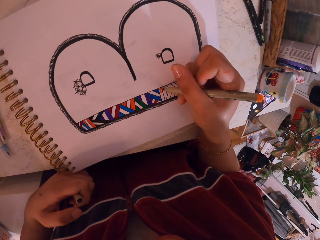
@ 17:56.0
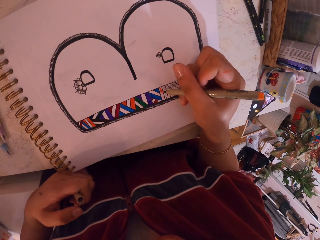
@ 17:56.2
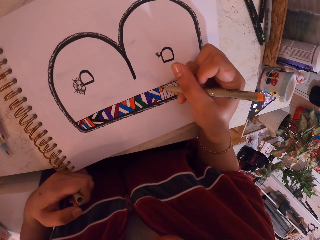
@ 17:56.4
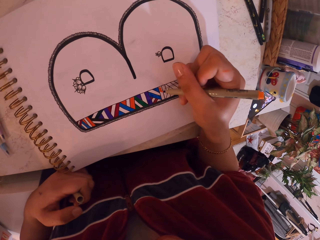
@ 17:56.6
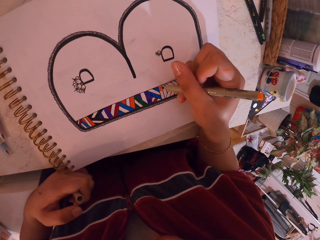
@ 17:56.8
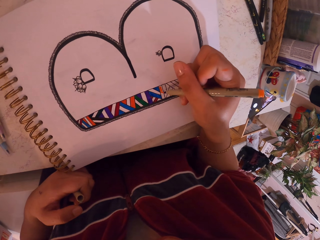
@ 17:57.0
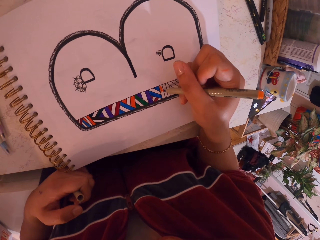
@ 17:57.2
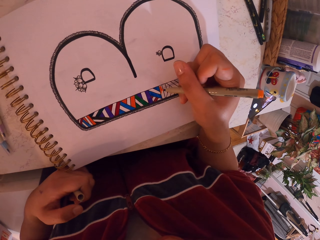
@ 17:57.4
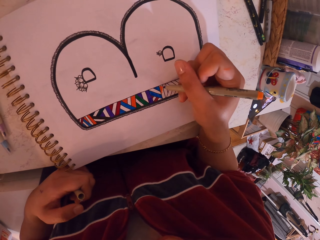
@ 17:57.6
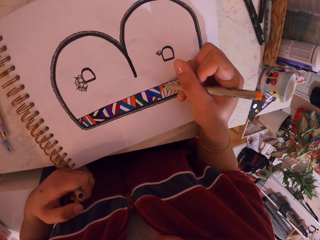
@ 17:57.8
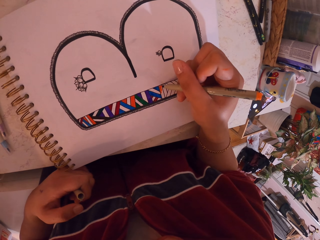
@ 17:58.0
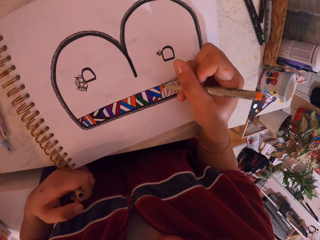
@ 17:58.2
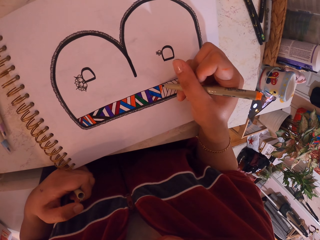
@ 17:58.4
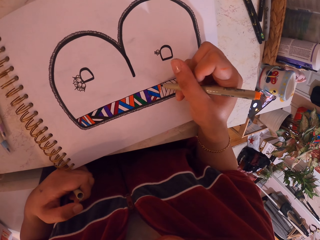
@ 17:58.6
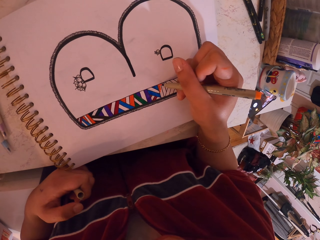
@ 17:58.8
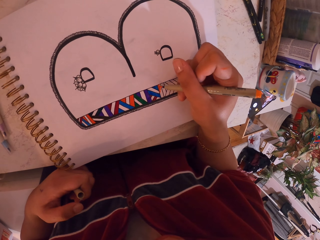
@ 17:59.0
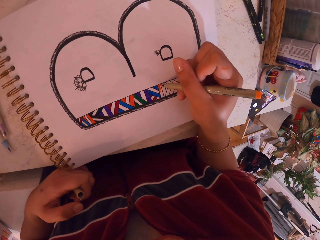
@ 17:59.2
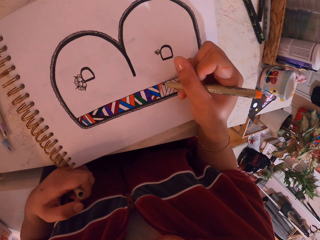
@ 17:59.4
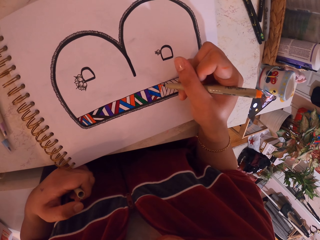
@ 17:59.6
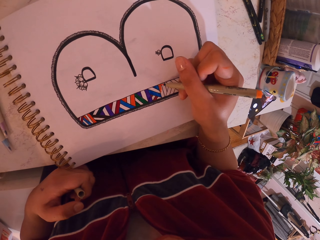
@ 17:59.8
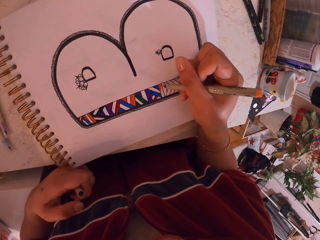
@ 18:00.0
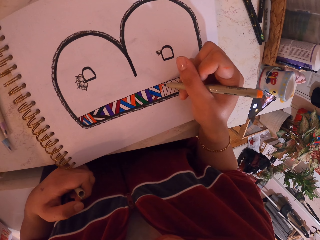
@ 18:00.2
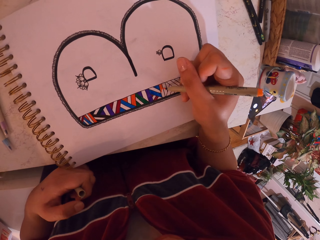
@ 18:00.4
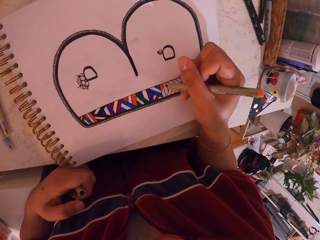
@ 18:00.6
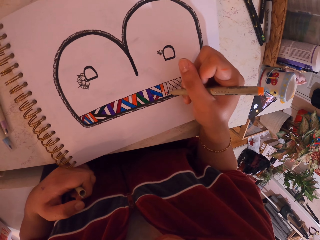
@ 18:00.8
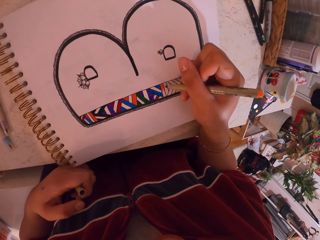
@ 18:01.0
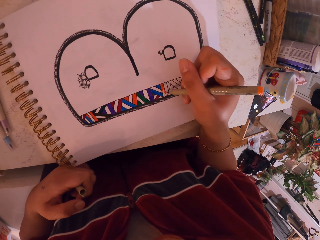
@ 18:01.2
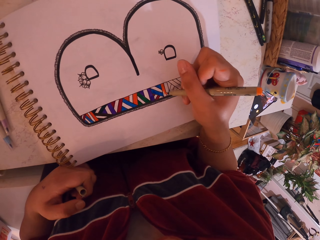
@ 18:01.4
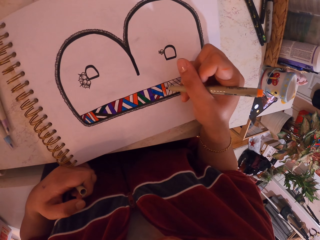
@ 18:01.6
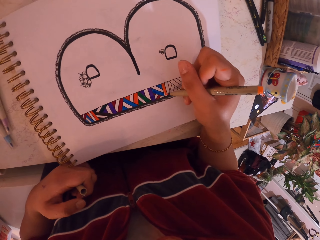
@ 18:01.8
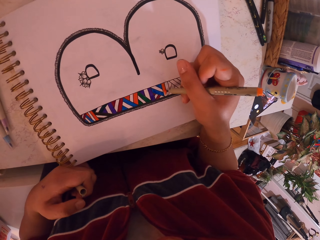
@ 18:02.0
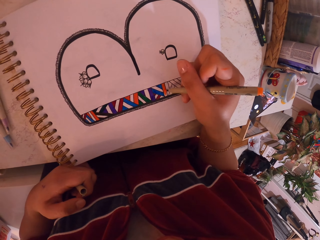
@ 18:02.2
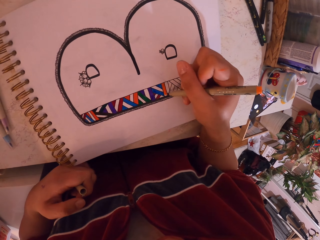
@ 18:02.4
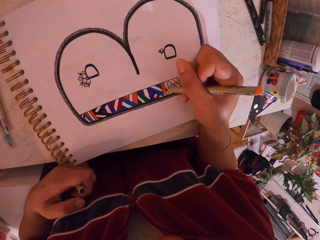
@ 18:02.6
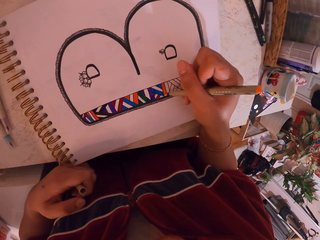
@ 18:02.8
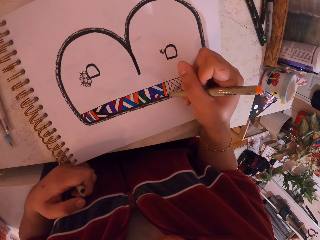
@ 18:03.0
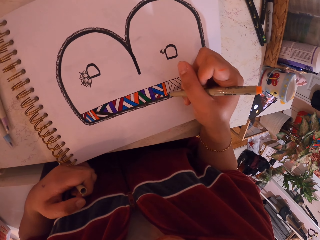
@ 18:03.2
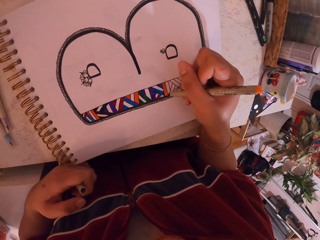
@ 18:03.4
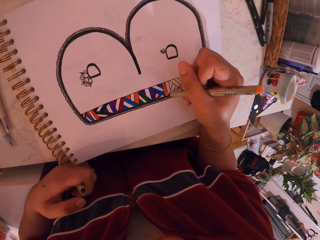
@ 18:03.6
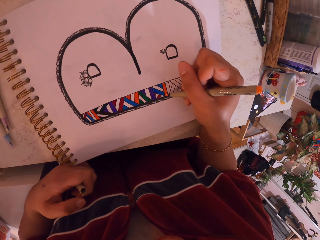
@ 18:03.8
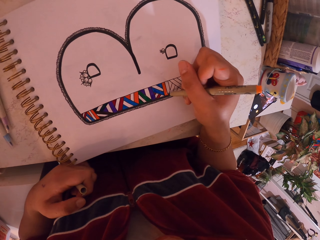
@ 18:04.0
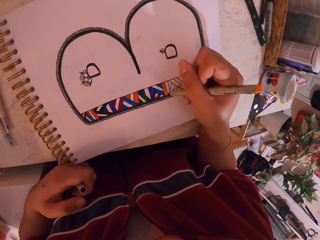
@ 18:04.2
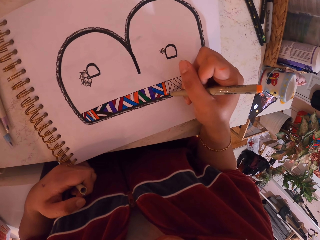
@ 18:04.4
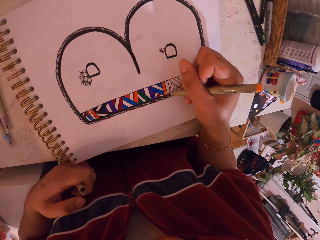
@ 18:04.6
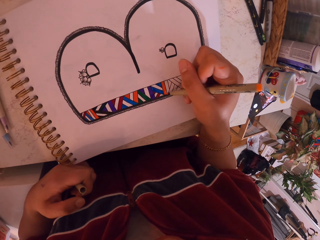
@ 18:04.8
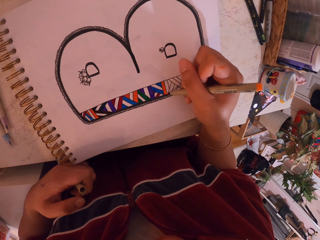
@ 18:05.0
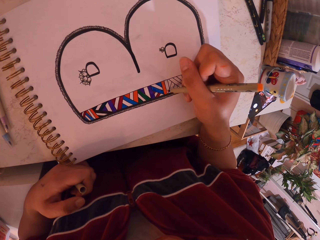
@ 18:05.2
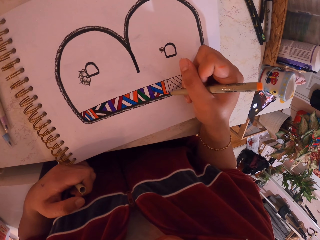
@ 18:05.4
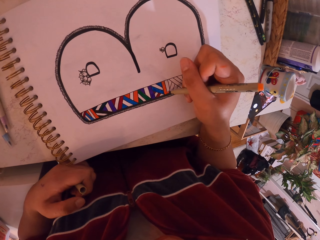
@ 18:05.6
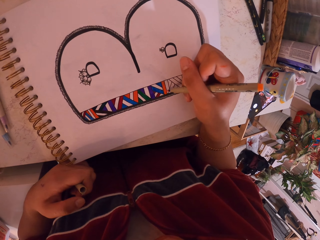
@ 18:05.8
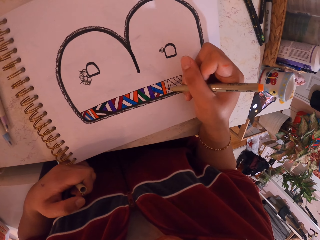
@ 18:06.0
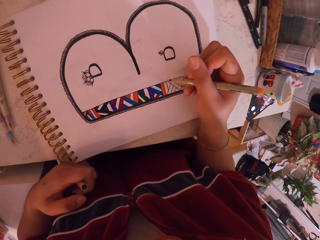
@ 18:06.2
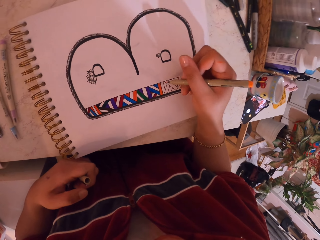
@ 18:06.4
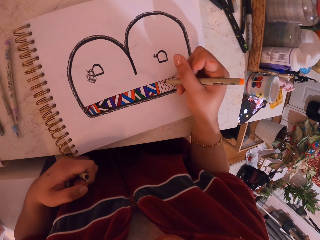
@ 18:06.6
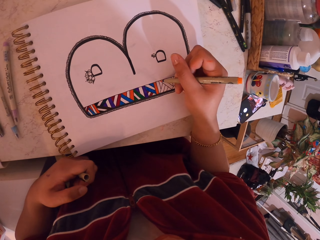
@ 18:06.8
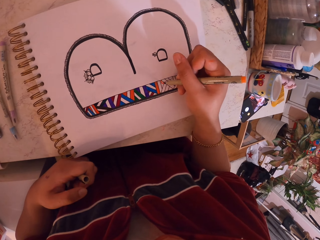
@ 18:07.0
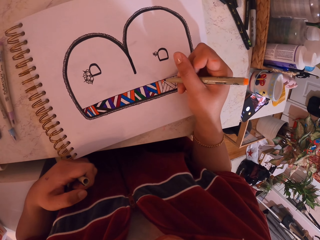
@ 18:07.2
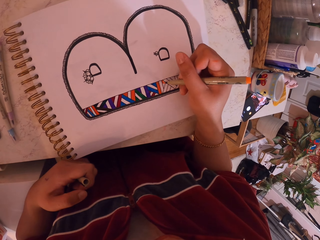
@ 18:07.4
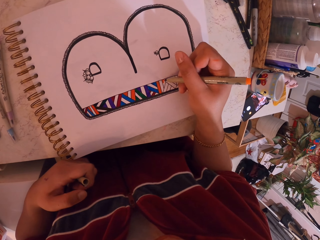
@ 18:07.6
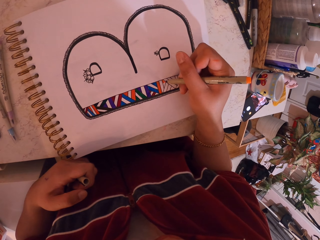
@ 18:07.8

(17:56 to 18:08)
The camera wearer paints the drawing on the drawing book.

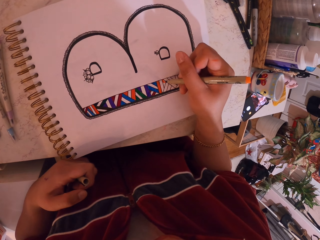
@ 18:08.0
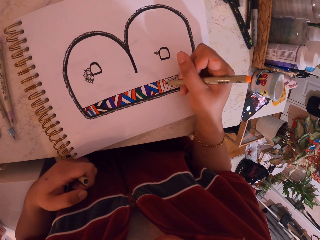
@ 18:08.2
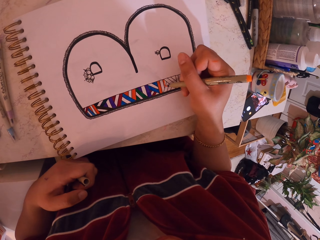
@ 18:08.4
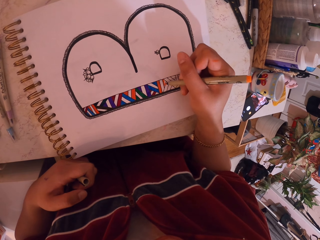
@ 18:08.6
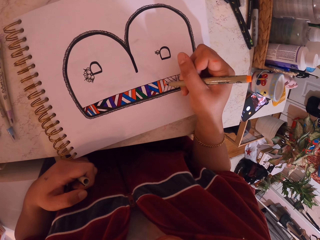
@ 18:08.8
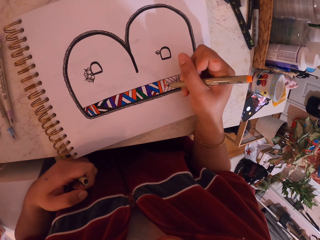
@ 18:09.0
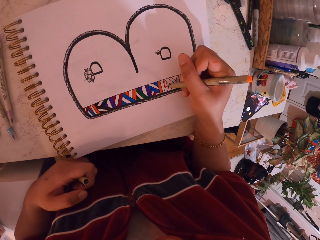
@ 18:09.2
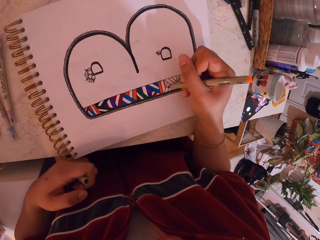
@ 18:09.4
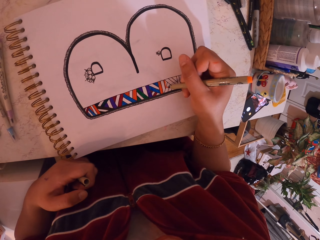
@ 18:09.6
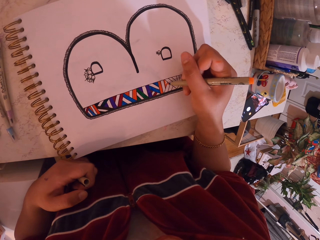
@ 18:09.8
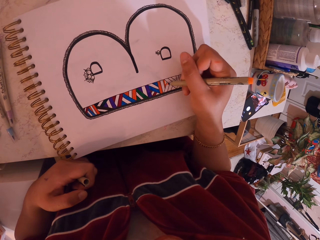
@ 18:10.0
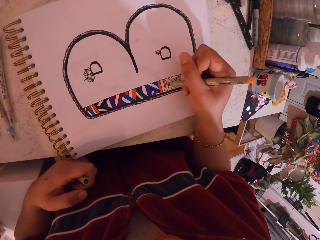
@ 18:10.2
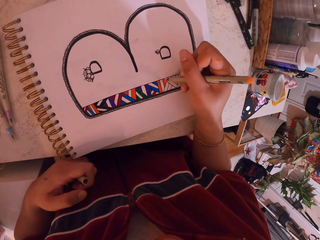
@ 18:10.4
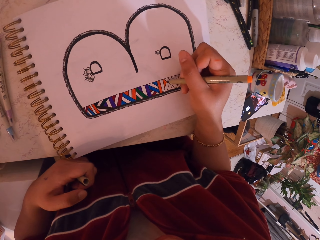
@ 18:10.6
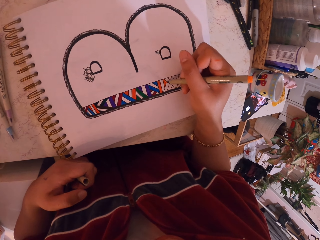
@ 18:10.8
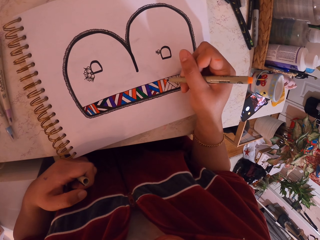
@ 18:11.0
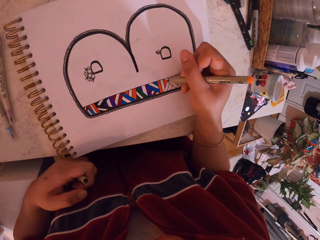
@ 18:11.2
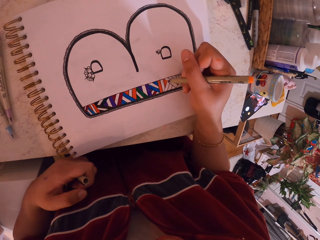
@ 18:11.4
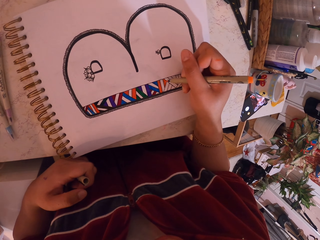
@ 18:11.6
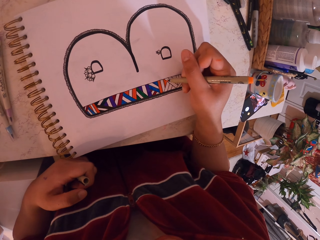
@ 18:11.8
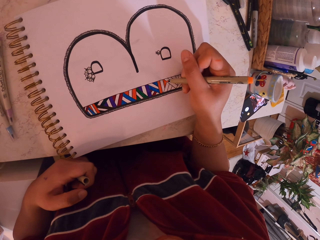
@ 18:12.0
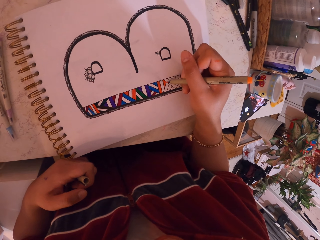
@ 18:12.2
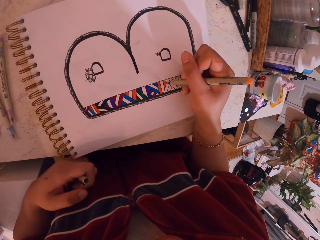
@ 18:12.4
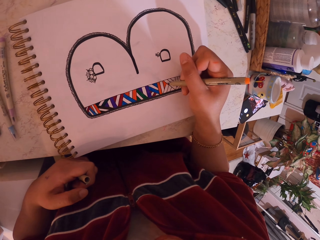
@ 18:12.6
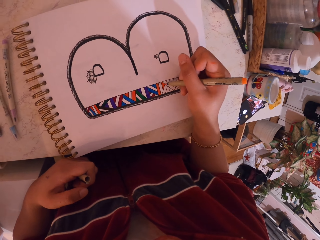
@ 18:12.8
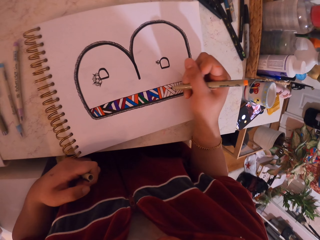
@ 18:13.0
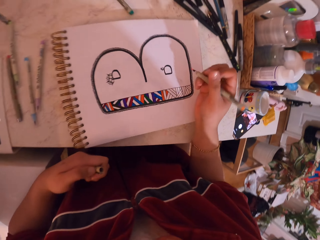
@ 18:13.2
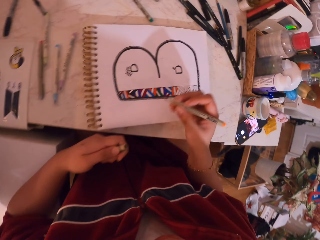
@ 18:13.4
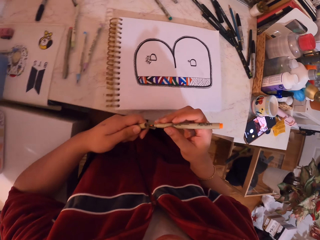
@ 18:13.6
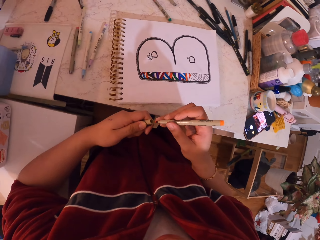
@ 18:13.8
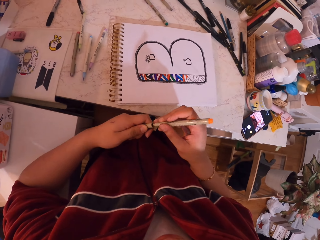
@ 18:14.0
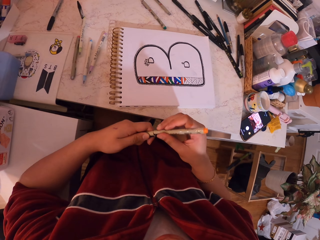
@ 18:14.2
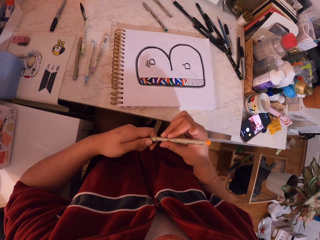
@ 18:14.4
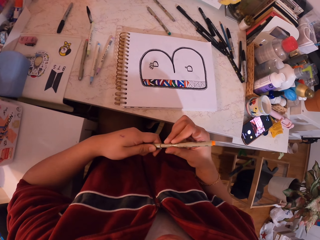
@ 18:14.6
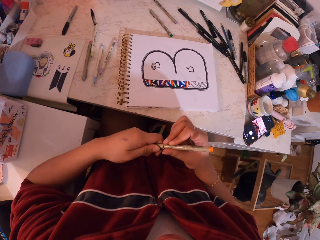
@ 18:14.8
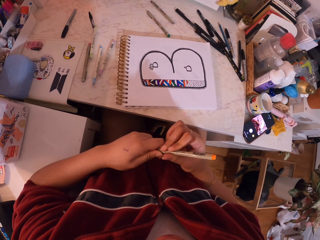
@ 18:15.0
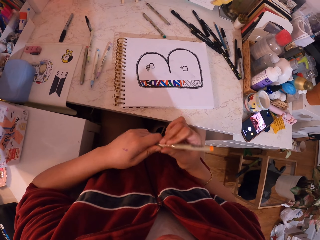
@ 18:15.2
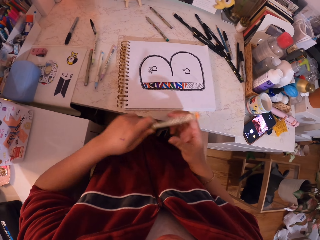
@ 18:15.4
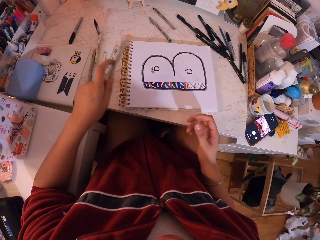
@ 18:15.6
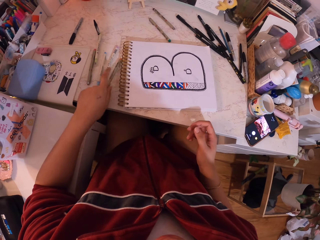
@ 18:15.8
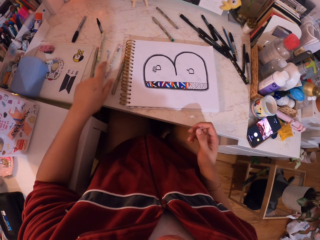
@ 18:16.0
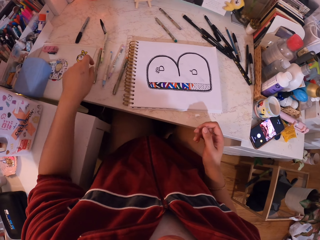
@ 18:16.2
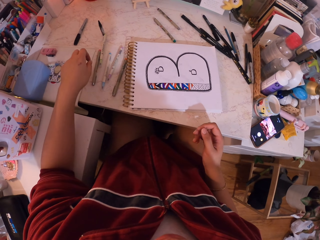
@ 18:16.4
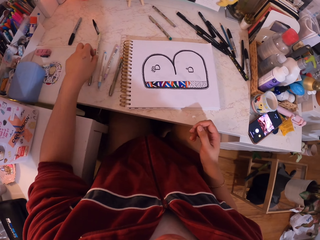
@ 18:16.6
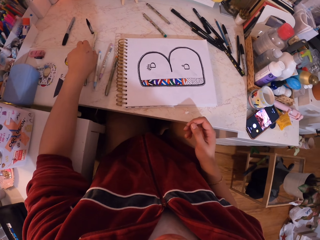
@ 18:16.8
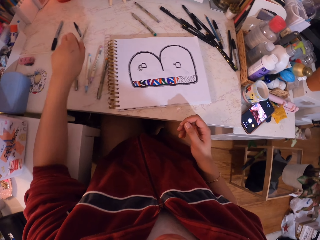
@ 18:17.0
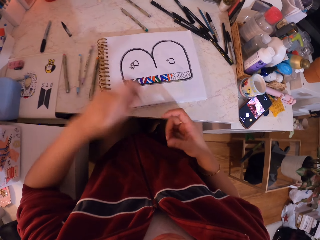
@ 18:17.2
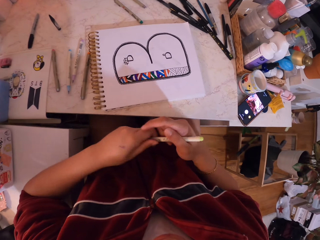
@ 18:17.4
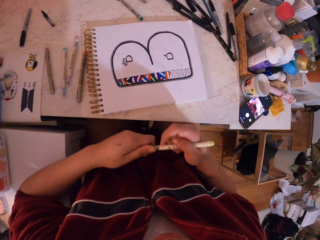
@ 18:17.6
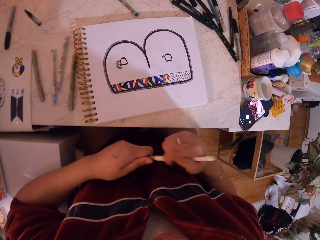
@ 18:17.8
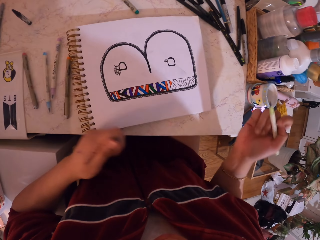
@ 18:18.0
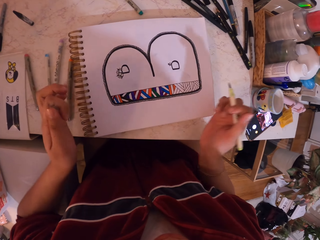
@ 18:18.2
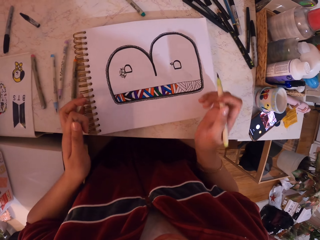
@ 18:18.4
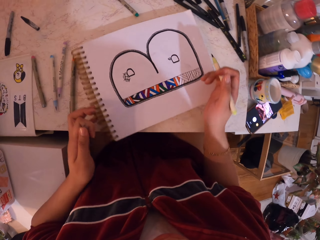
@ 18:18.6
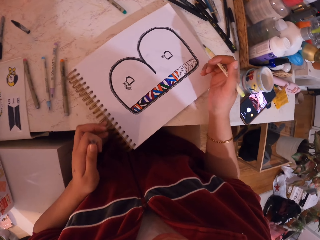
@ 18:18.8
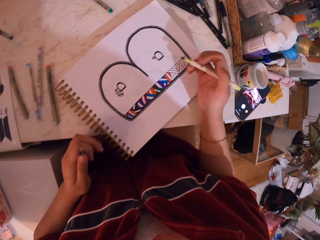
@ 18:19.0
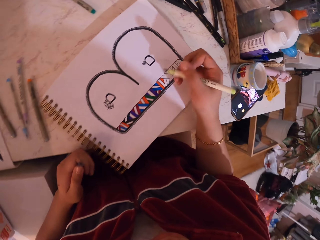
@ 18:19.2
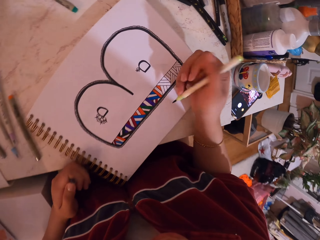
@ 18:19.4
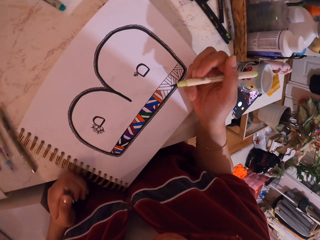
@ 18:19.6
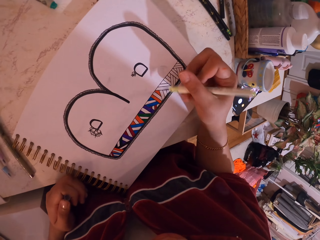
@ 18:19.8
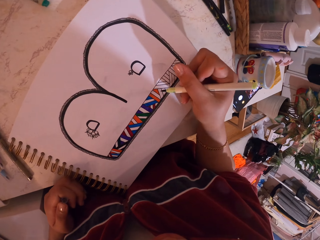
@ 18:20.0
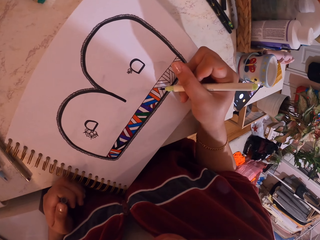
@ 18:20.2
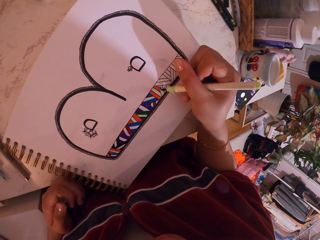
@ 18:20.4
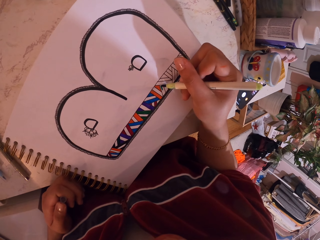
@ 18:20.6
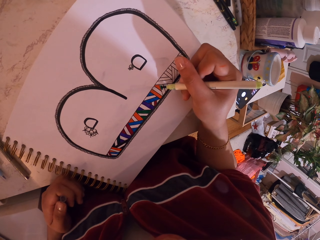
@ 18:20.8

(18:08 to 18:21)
The camera wearer removes their hand from the drawing book. They close the paint pen with the cap. They put the pen down on the table and pick another. They remove the lid from the pen. They move the book. They paint with the pen.
